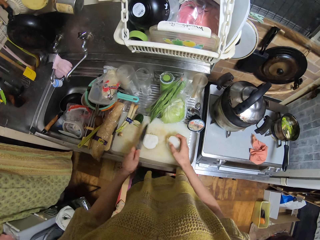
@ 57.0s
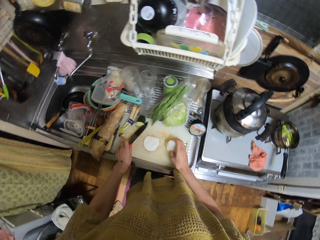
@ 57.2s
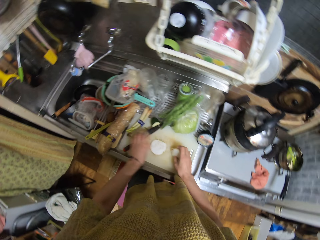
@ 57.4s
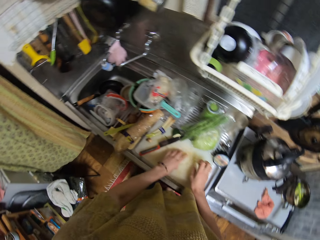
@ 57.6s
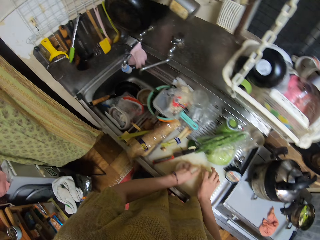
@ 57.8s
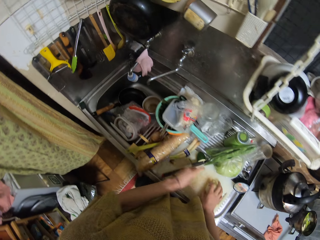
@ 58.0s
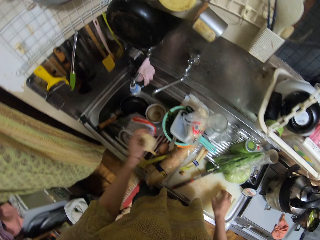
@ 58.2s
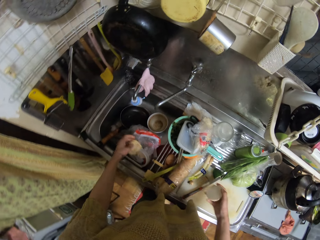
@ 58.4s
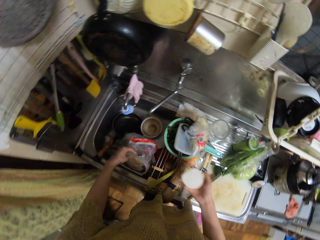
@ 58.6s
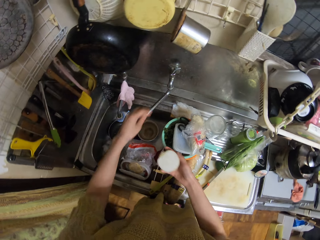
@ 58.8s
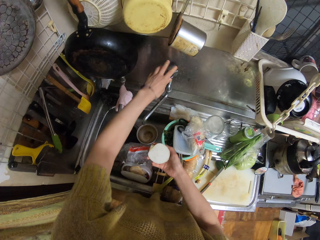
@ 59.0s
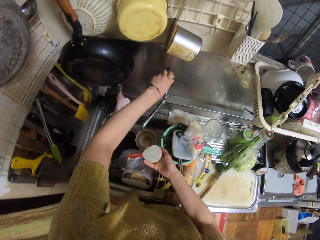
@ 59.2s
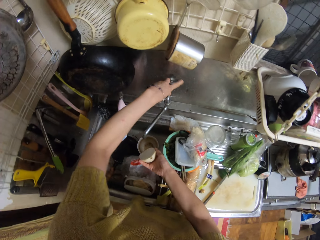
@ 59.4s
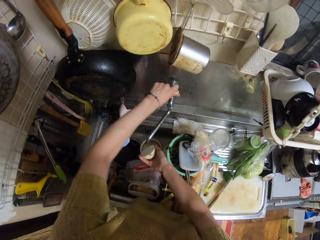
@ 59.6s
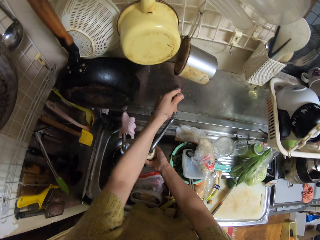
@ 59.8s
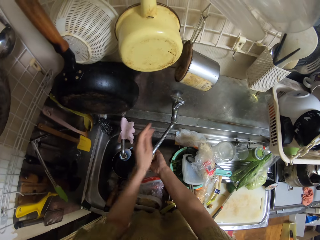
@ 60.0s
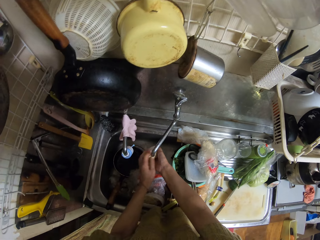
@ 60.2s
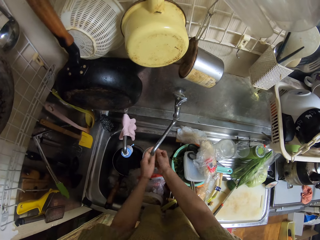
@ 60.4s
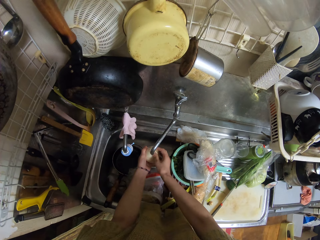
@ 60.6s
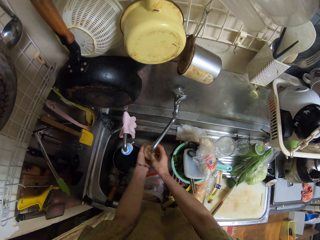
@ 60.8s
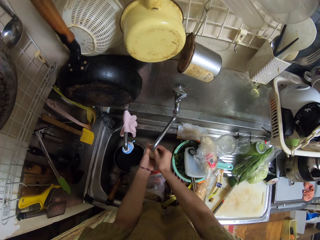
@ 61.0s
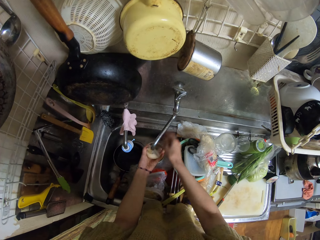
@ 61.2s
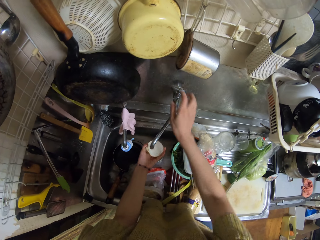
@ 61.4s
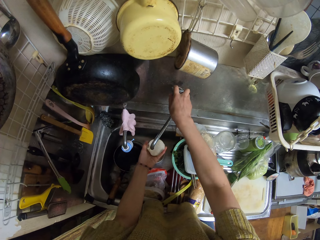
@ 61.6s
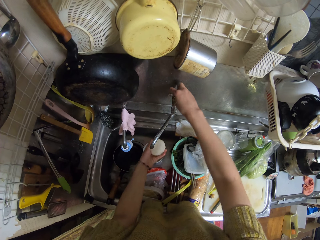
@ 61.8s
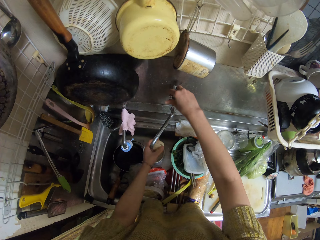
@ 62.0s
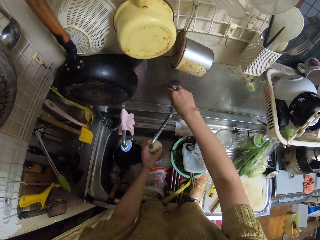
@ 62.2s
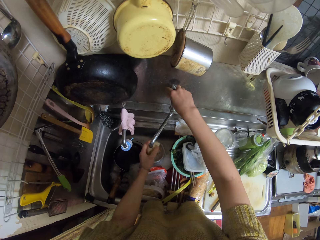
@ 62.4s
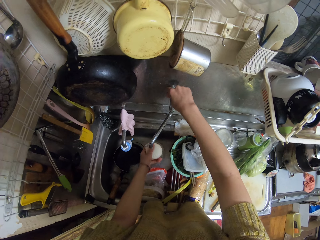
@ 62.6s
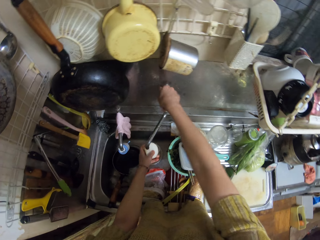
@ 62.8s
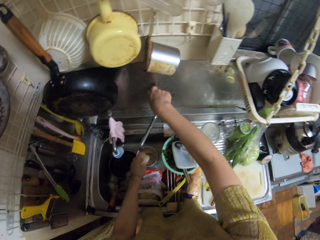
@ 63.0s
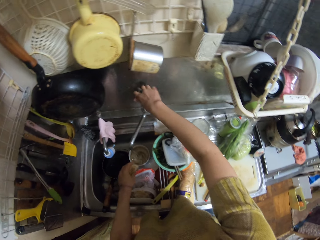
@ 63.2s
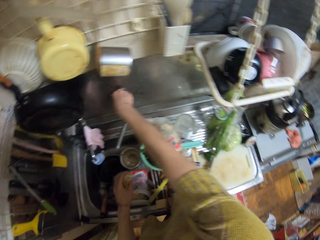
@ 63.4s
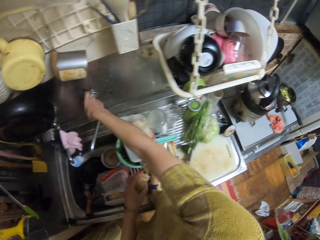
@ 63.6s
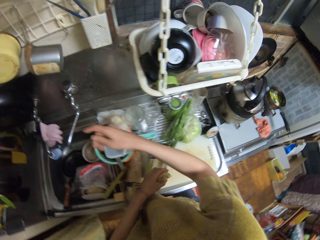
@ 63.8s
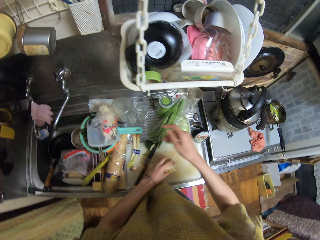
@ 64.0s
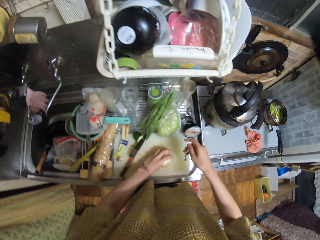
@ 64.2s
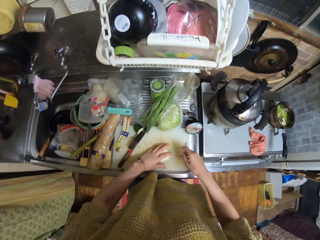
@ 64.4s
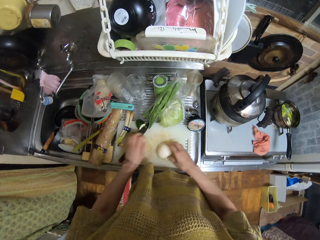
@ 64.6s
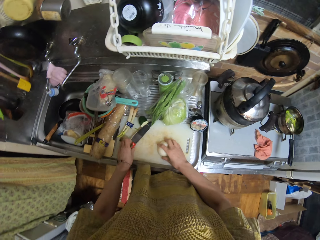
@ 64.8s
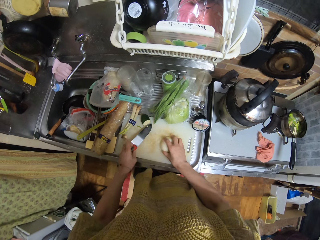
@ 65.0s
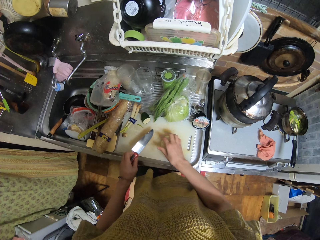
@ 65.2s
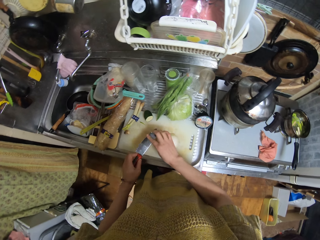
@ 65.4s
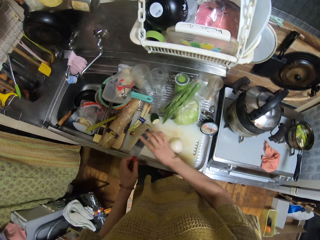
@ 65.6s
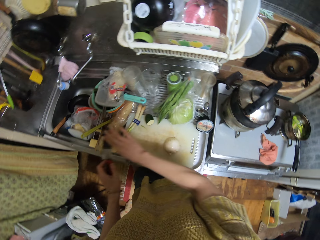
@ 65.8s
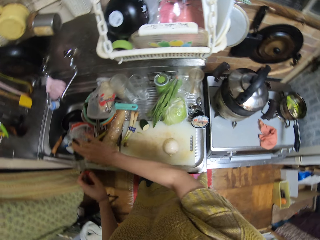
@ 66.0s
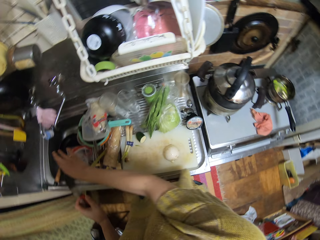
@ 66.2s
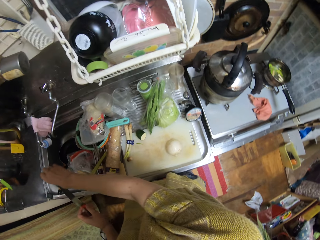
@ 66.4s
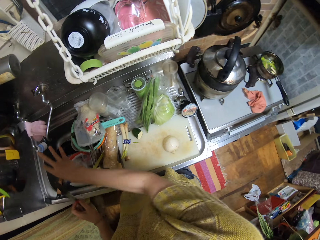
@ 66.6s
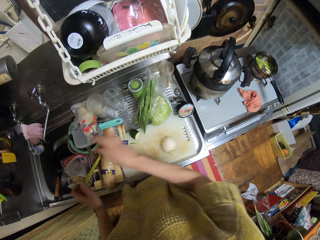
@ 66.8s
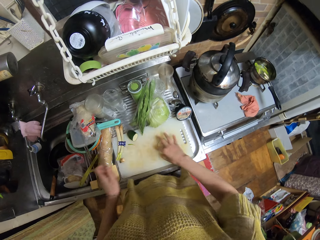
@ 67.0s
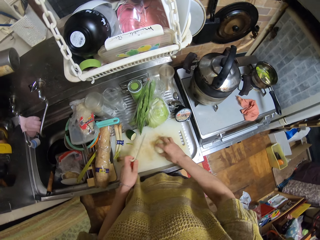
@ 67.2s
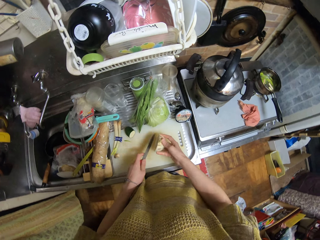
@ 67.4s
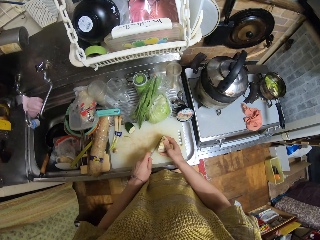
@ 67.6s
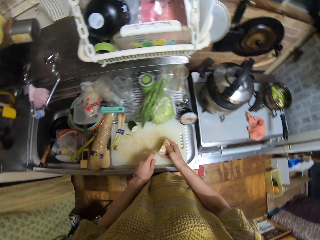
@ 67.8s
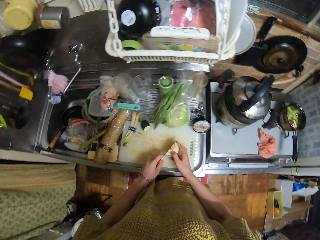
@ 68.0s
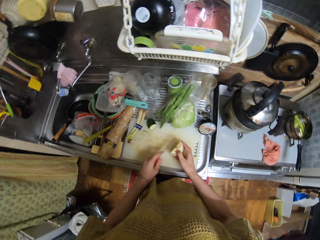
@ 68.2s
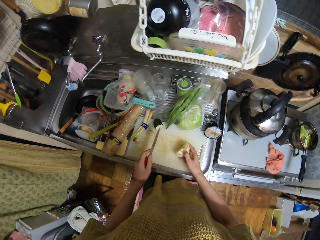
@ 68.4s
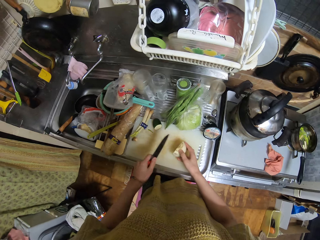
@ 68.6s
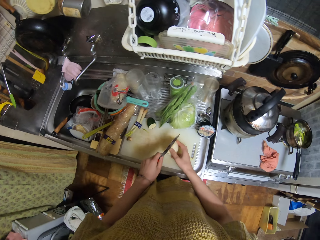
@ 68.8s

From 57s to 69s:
The camera wearer drops the knife. They open the tap. They rinse the onion. They close the tap. They pick up the knife.

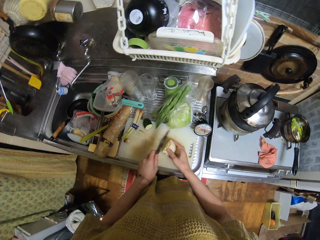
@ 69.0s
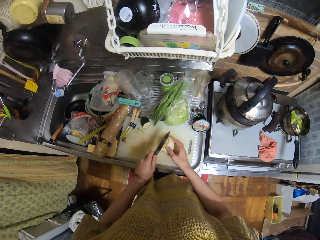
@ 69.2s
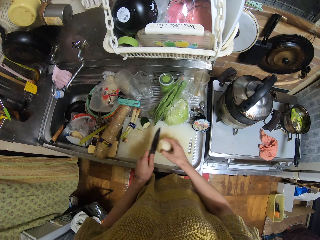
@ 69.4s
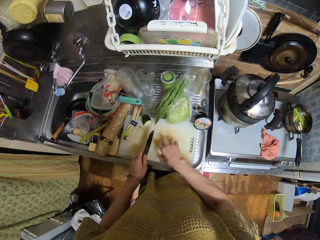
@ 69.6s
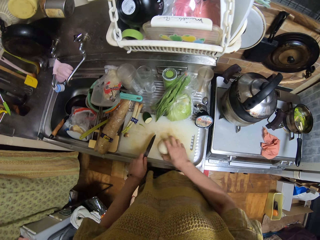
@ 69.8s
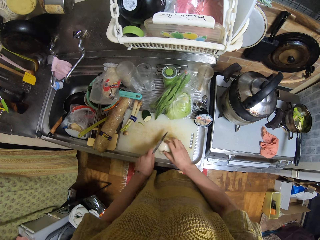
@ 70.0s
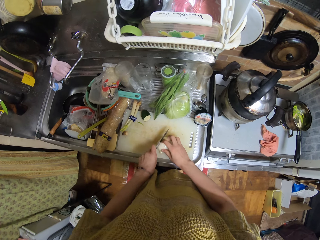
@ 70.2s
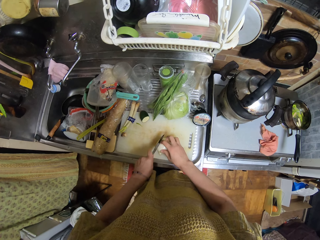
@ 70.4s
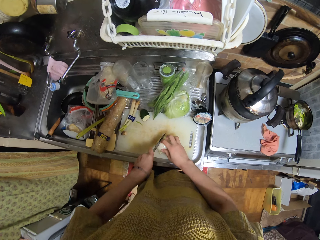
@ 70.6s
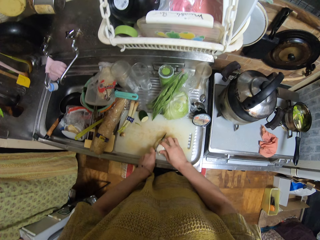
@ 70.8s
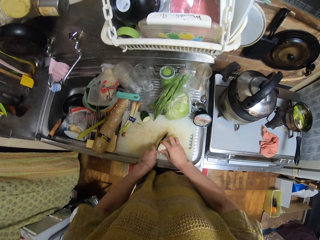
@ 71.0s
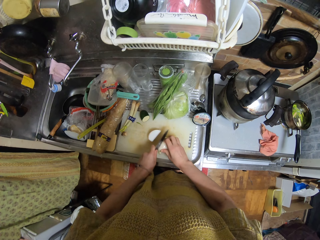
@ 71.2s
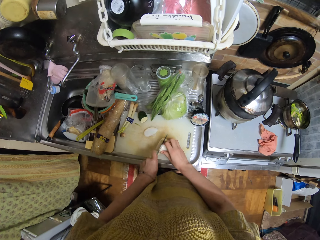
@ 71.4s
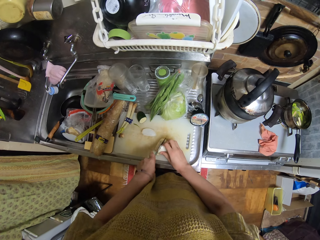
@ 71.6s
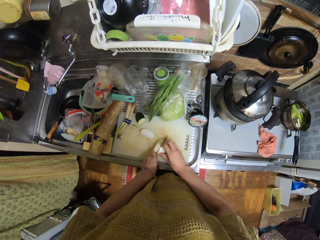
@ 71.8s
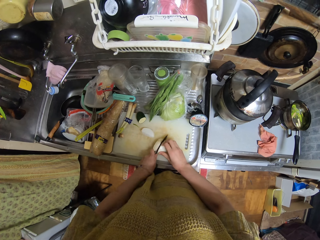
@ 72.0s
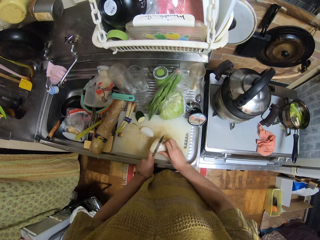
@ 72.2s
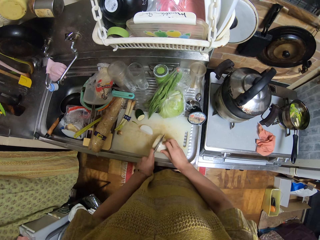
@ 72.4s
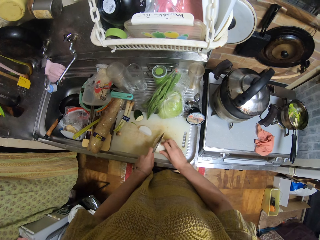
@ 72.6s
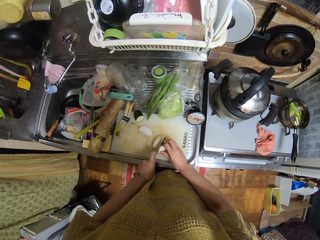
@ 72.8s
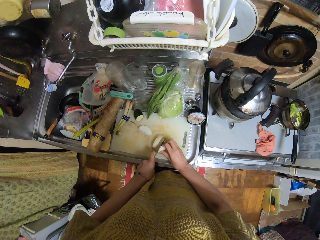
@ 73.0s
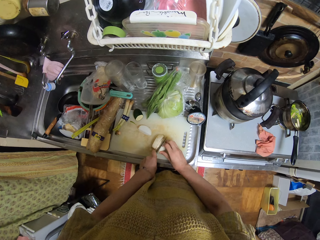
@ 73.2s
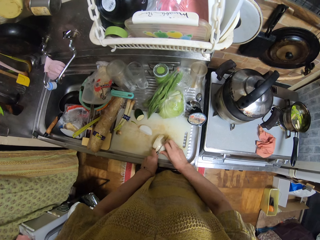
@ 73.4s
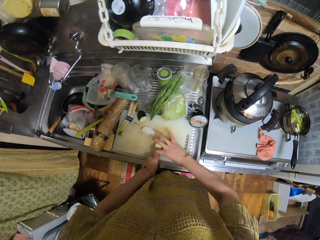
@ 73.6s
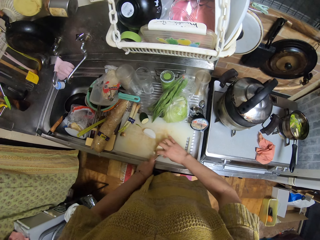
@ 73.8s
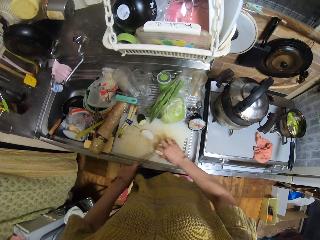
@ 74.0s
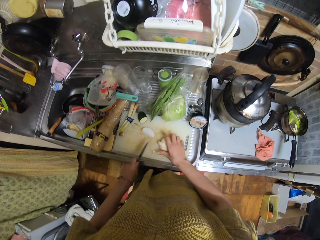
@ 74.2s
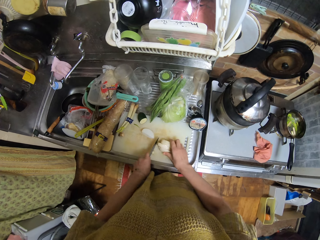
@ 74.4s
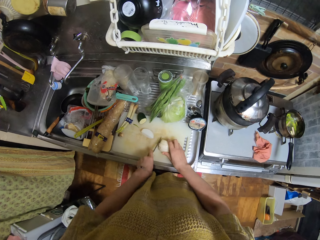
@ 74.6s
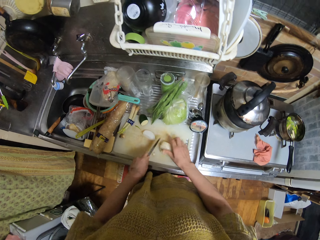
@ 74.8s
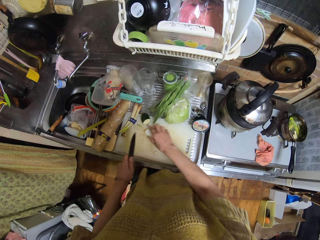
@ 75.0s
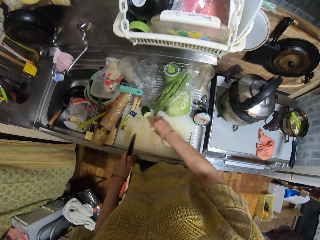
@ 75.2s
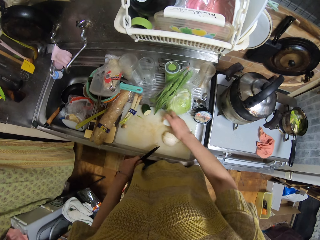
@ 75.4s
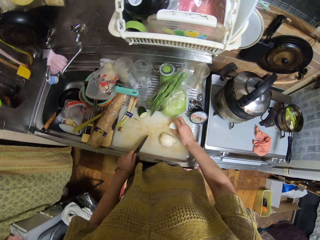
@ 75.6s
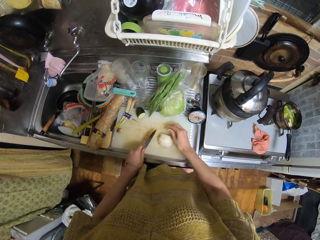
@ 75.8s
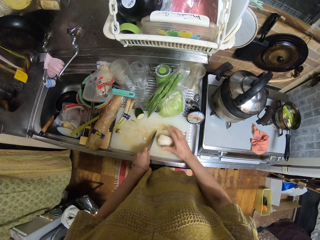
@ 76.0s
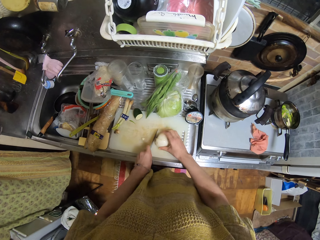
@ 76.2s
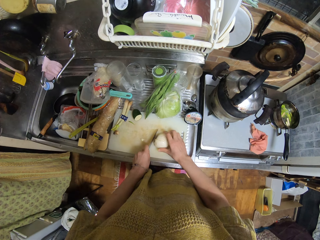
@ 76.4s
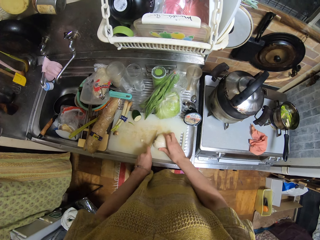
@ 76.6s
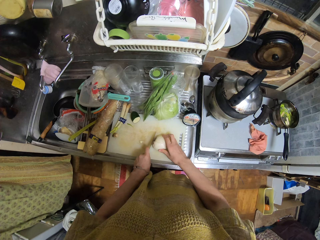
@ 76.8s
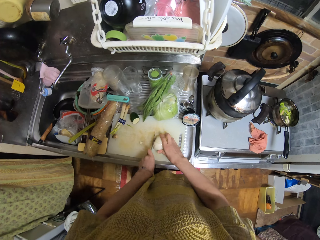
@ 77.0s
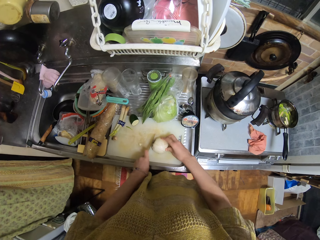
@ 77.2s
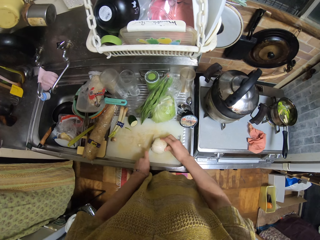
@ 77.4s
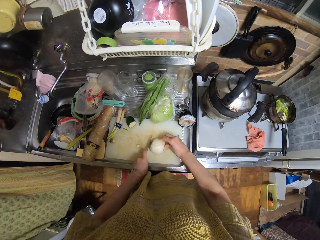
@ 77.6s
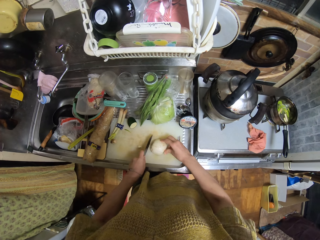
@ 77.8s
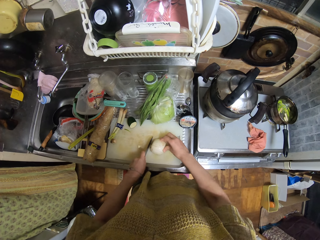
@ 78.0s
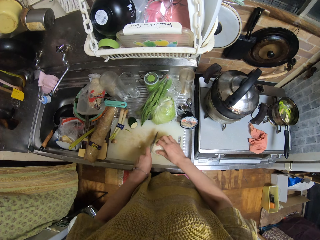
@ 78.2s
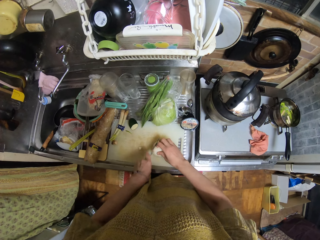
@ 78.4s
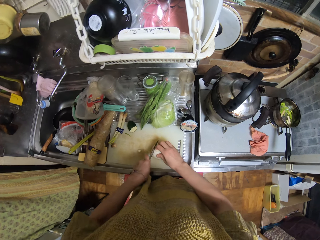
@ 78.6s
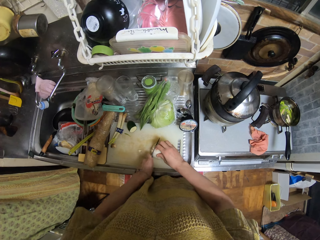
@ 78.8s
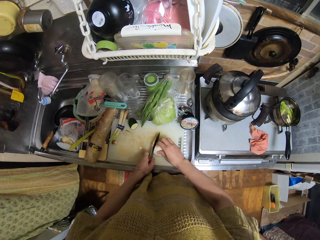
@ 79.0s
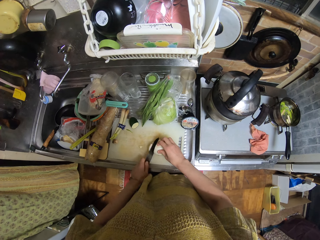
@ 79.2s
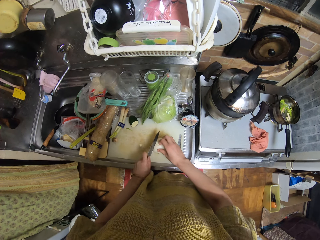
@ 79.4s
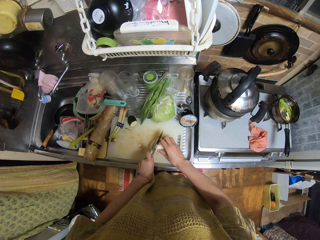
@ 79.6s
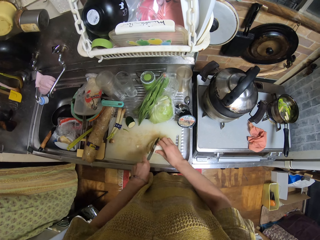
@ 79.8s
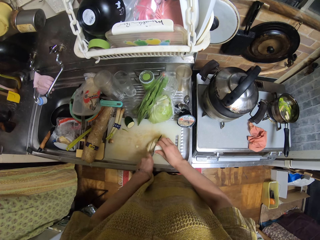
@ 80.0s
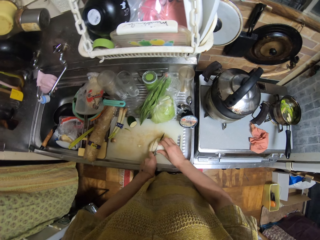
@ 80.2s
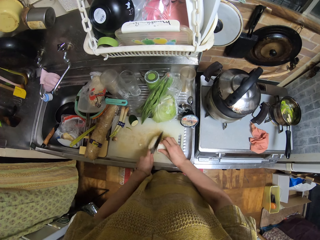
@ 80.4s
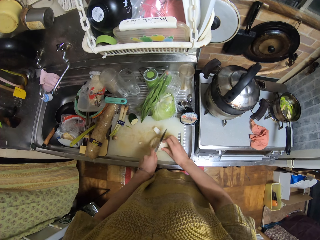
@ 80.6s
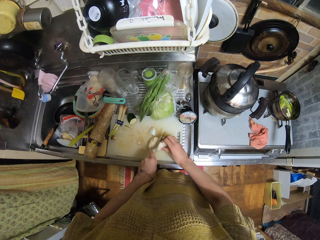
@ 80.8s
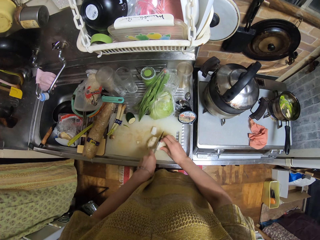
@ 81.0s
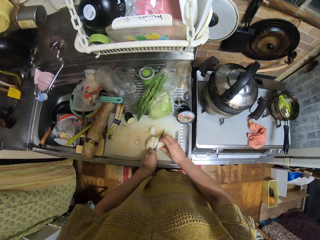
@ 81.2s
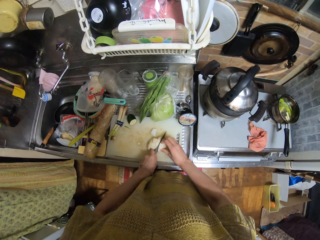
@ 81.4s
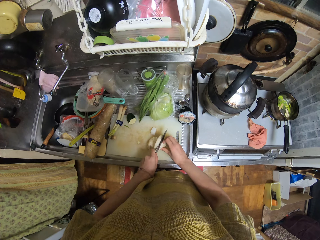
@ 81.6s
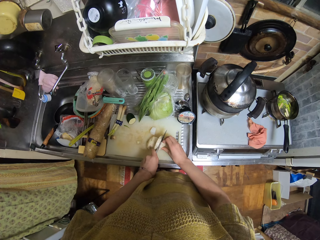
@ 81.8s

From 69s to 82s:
The camera wearer chops the onion.
